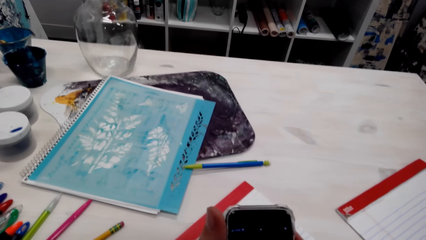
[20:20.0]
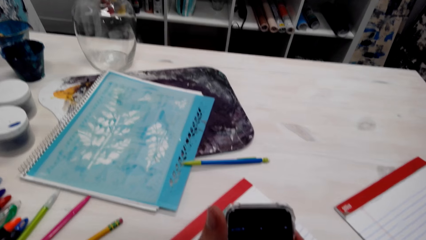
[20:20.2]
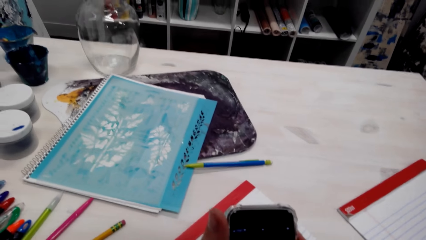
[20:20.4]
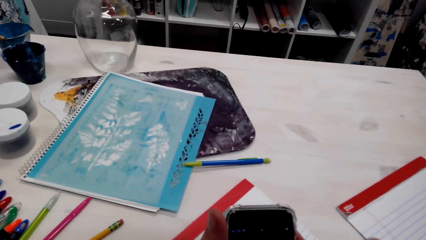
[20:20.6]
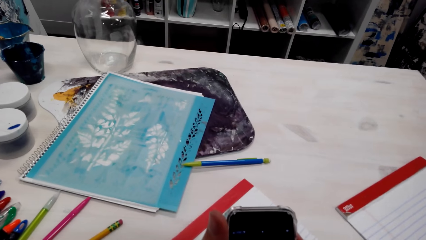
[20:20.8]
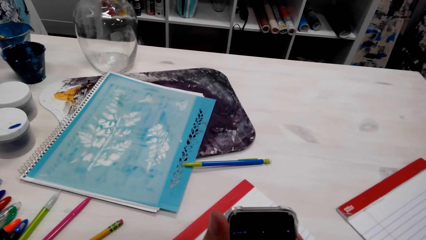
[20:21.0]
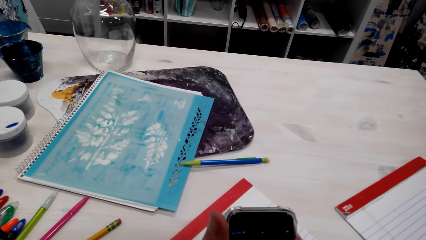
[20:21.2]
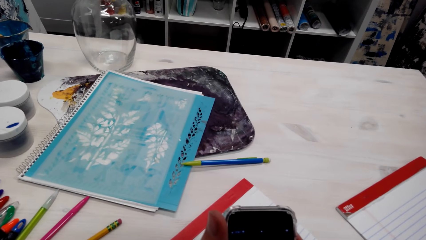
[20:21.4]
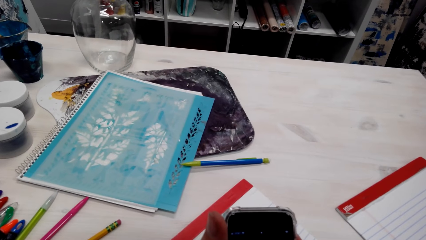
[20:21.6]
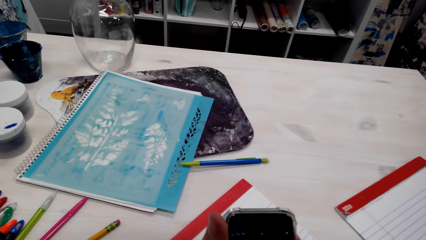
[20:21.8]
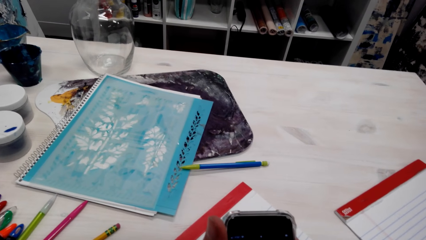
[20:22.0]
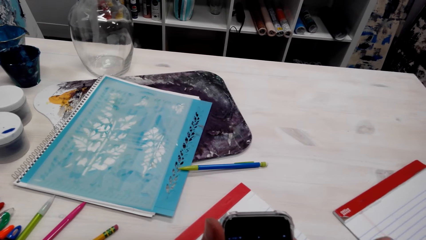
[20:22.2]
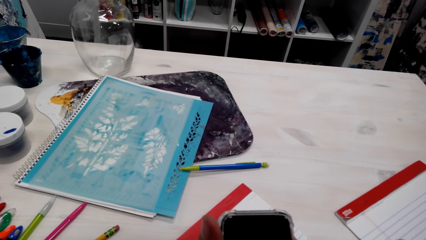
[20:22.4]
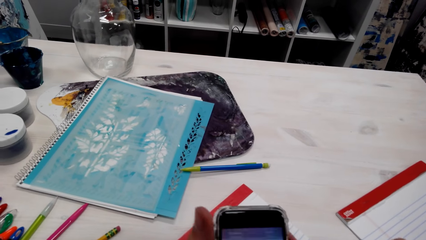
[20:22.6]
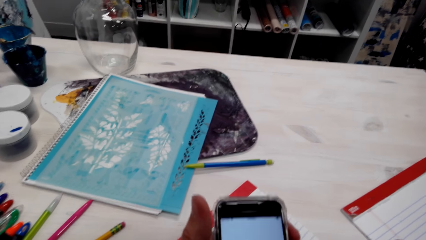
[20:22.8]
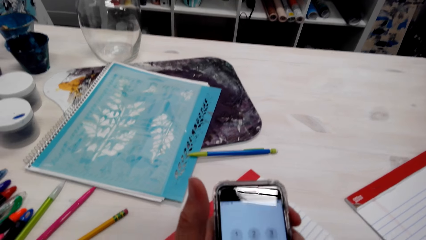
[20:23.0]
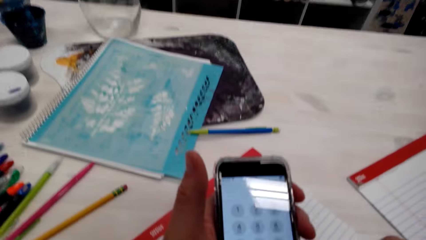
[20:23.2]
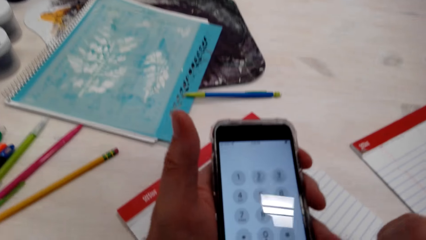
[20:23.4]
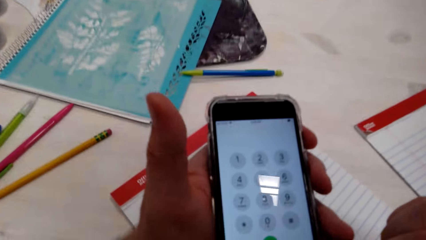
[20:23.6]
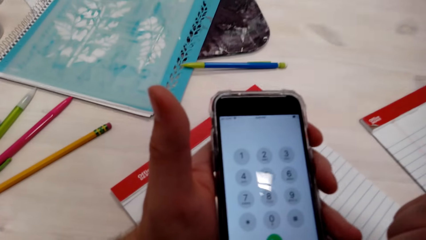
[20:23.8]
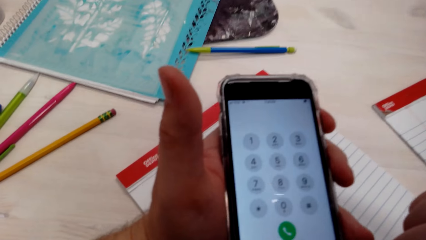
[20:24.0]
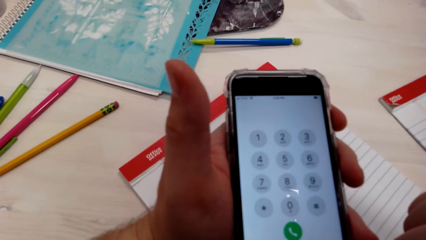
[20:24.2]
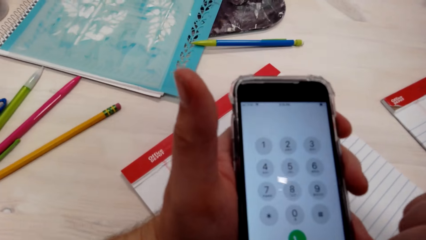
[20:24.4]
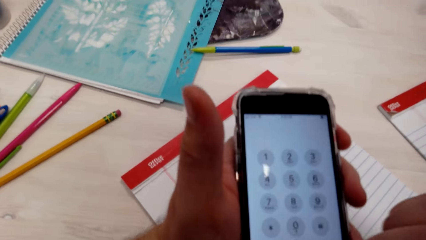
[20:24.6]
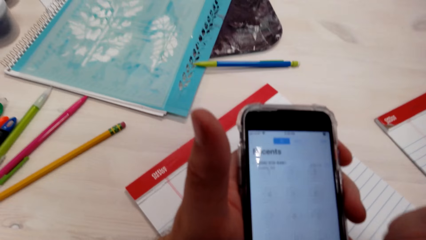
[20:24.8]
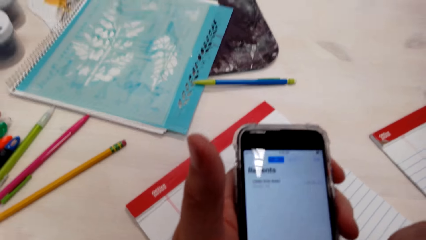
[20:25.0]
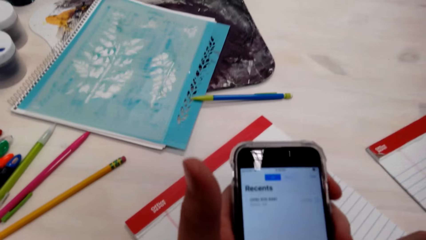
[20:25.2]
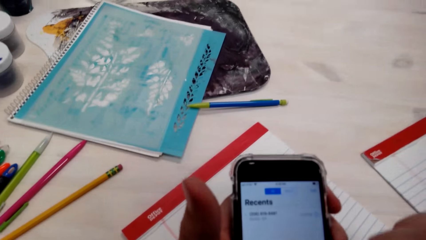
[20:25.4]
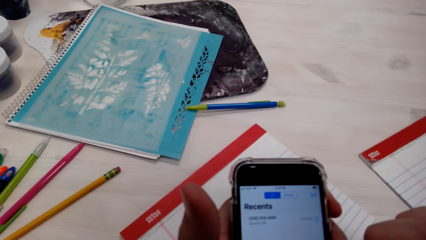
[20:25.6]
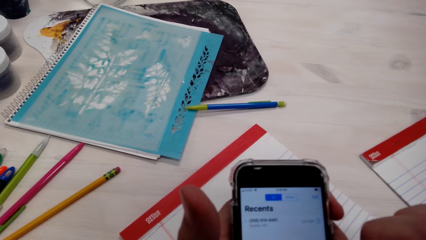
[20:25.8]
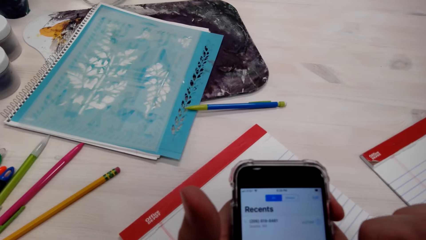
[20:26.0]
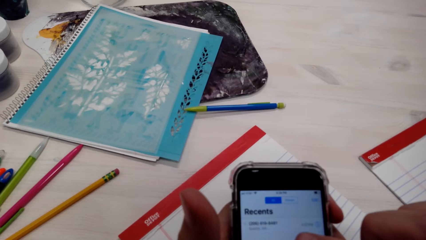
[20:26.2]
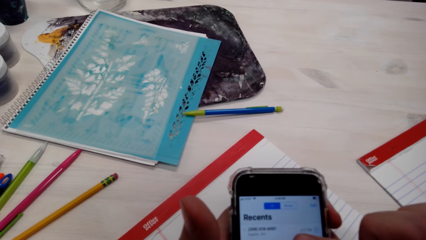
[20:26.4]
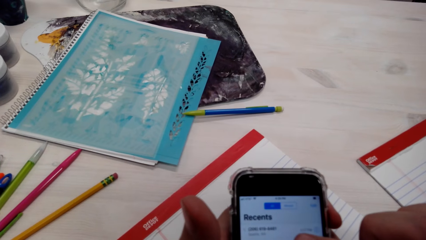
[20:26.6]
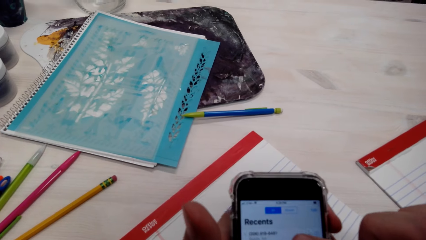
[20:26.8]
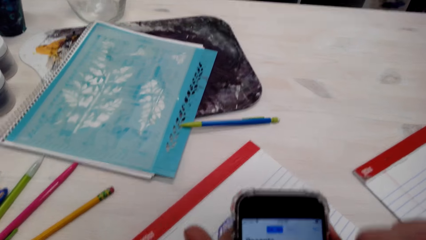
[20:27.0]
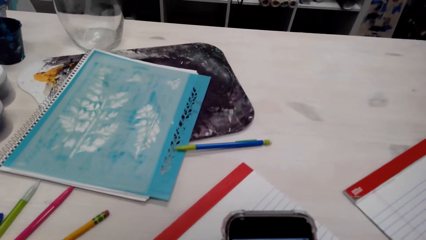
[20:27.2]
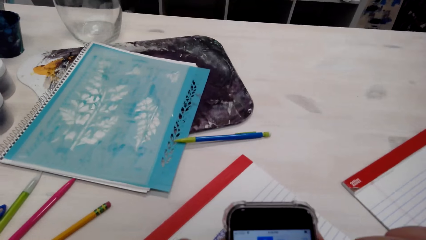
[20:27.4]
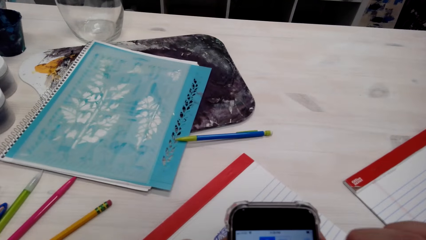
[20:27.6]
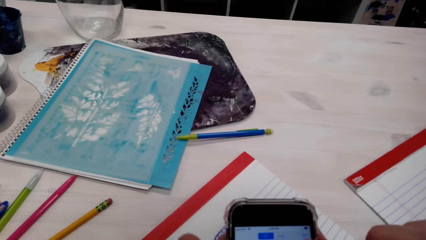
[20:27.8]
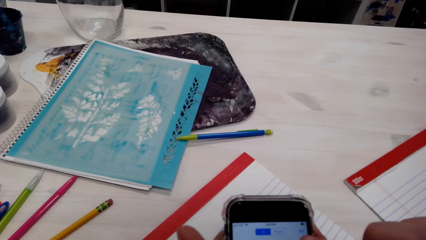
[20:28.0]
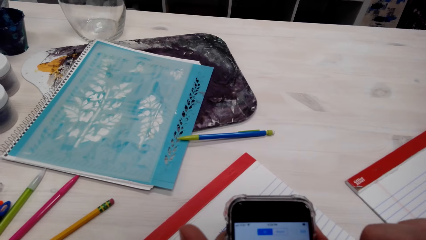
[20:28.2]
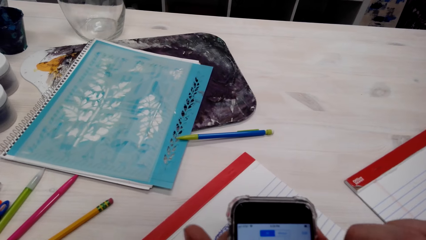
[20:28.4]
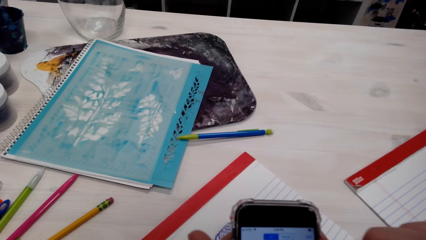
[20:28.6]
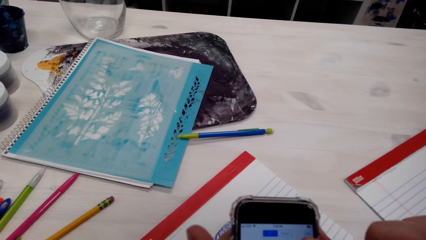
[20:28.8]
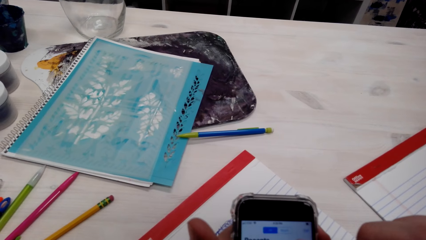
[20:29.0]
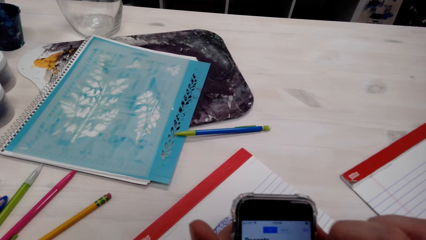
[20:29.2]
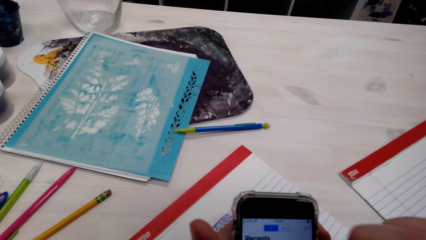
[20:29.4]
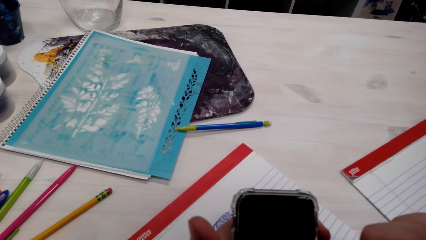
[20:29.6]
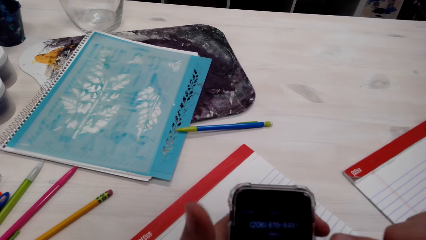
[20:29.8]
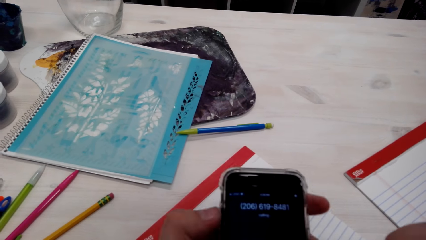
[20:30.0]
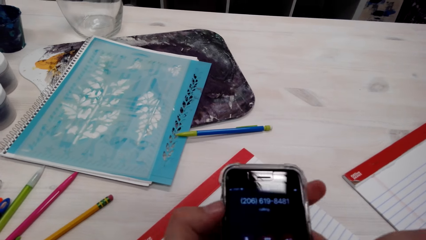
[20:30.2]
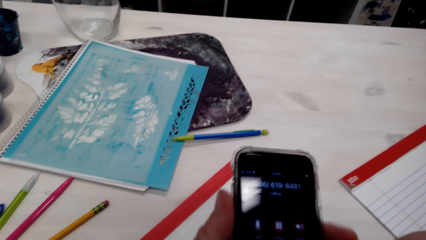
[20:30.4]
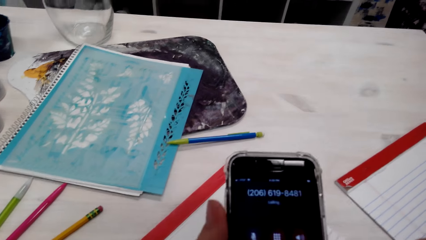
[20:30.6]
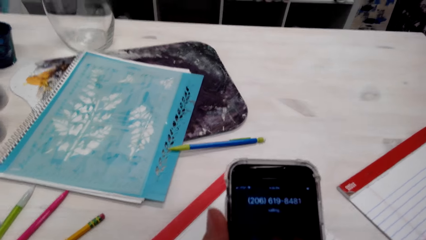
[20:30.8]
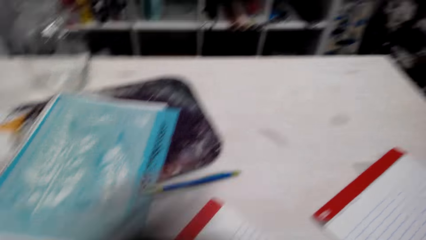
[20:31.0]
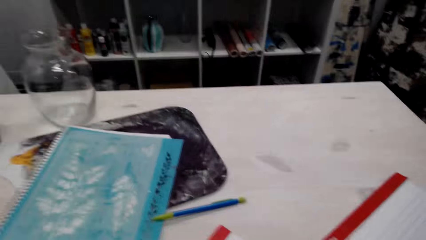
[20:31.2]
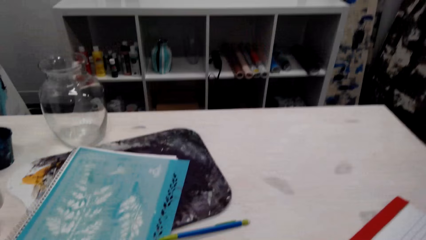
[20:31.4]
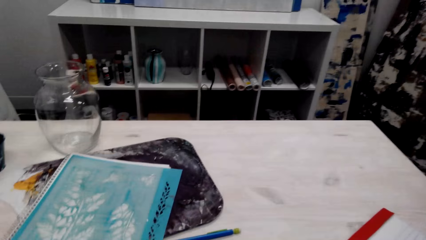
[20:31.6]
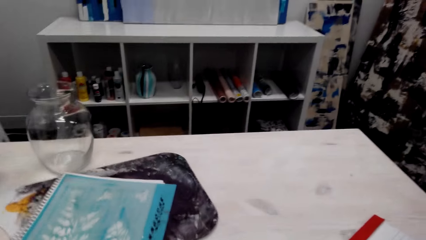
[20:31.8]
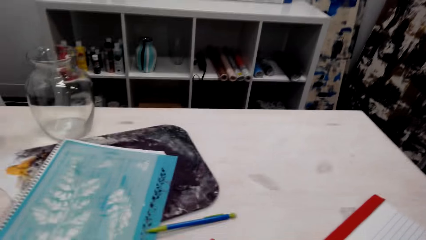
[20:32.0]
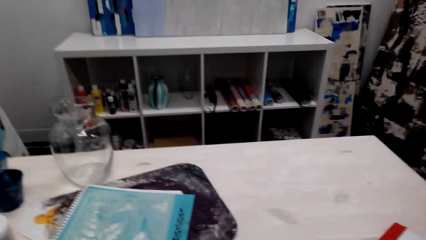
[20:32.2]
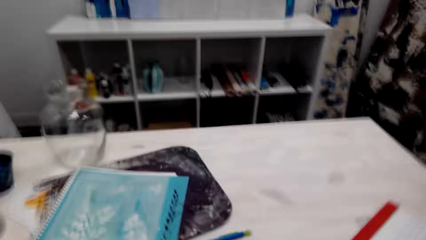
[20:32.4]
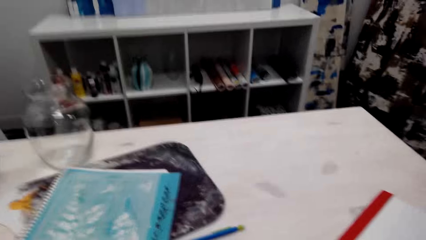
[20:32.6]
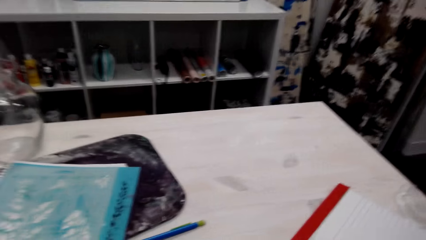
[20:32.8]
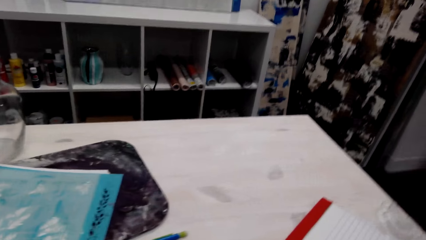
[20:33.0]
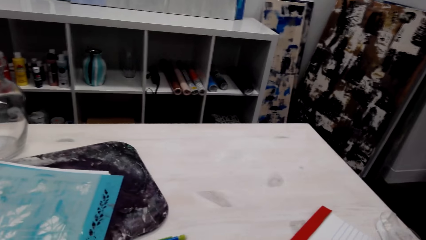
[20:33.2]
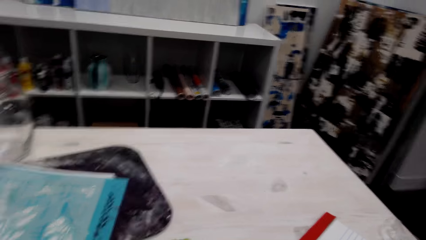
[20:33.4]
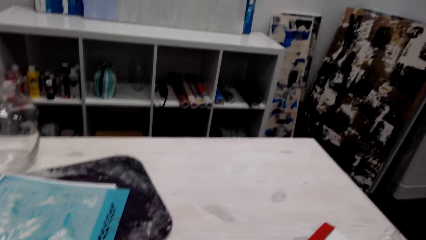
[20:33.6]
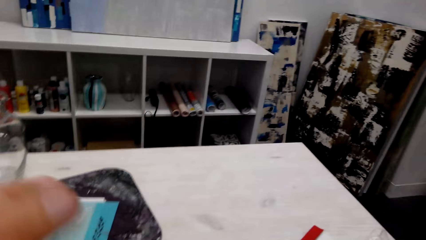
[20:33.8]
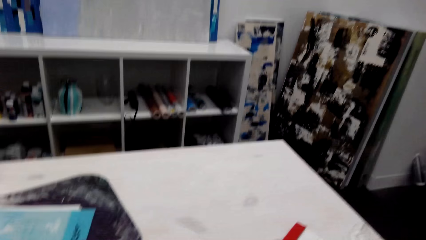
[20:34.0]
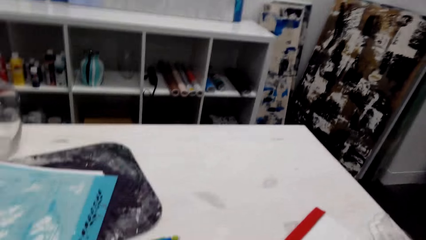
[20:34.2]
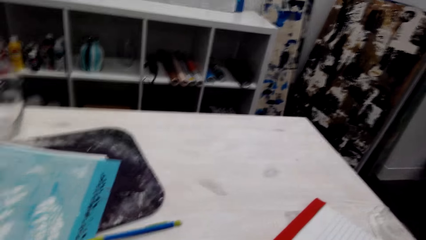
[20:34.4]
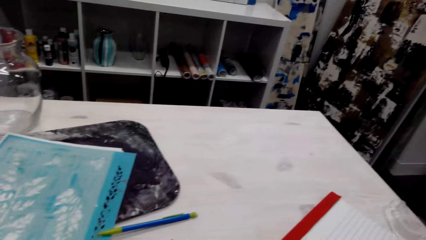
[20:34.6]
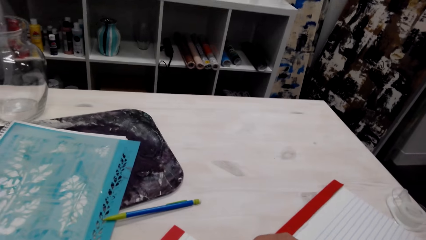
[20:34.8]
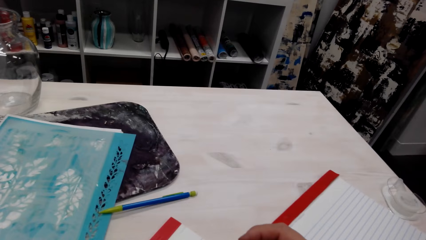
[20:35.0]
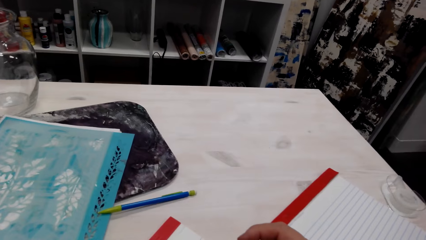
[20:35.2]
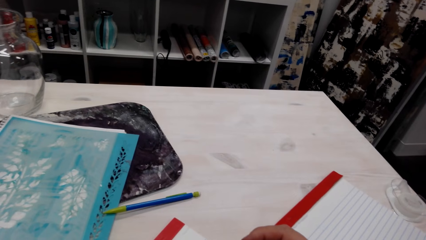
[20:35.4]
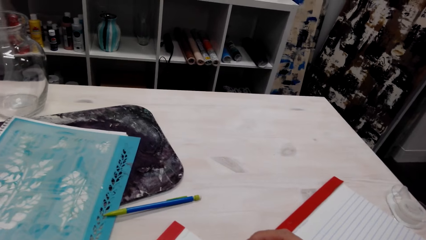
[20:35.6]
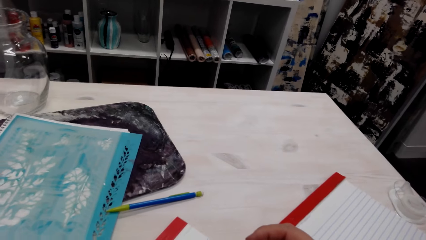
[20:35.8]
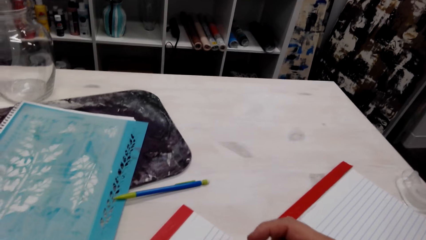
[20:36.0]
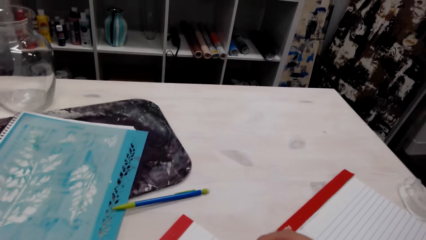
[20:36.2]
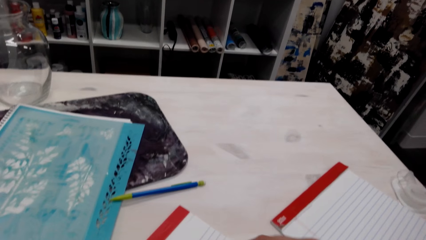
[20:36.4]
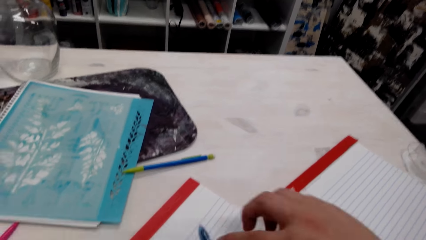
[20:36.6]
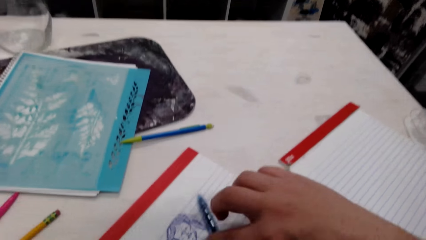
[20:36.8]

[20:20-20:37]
The camera wearer talks with a person. They talk with the person again. They scroll on a phone. The person speaks with another person. The camera wearer talks with the first person. They scroll on the phone. The first person speaks with the other person.
